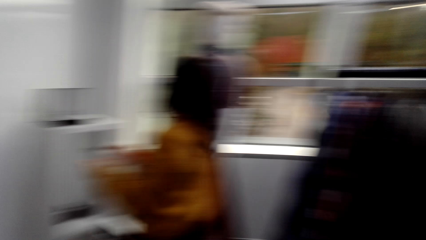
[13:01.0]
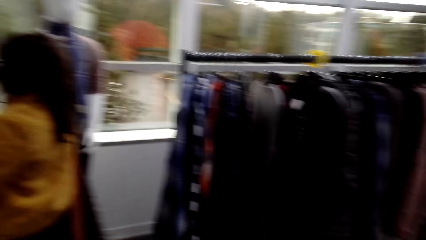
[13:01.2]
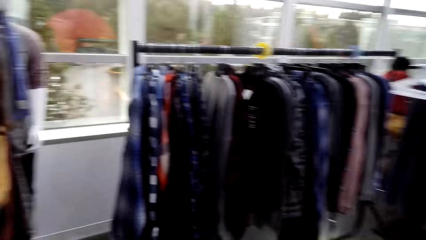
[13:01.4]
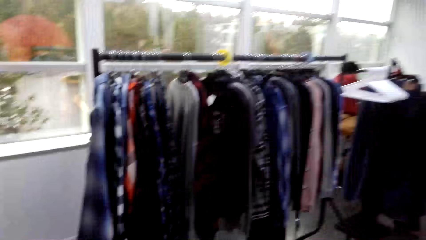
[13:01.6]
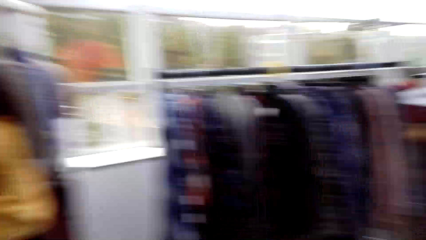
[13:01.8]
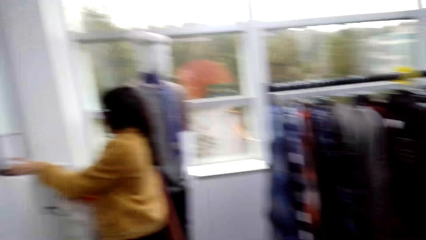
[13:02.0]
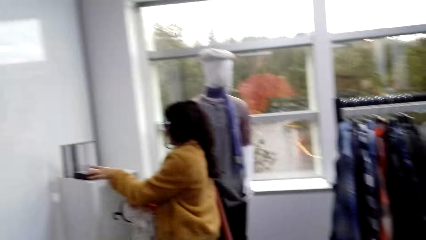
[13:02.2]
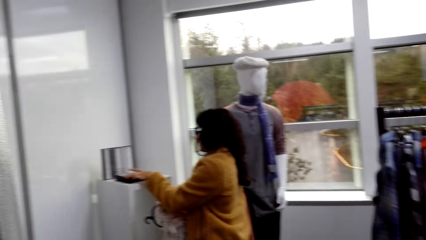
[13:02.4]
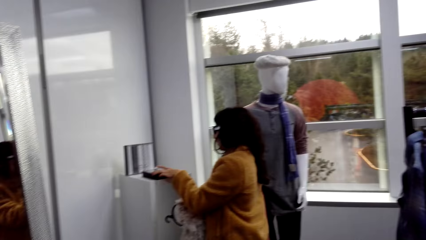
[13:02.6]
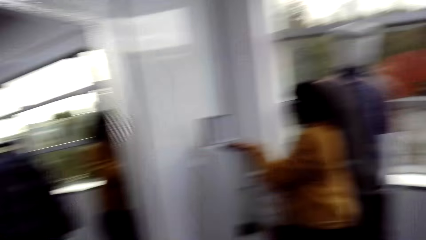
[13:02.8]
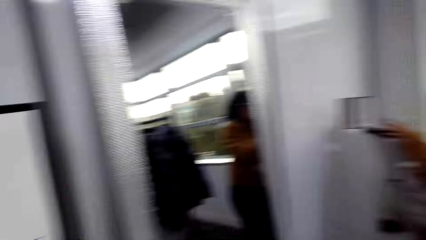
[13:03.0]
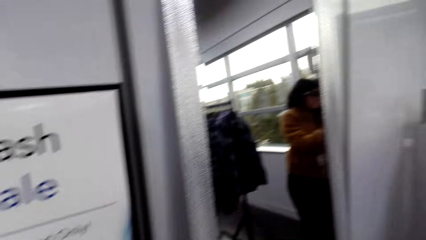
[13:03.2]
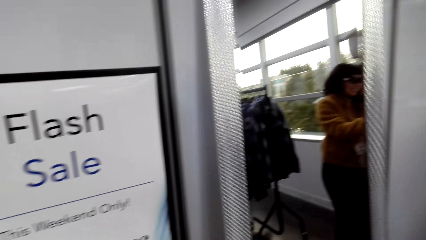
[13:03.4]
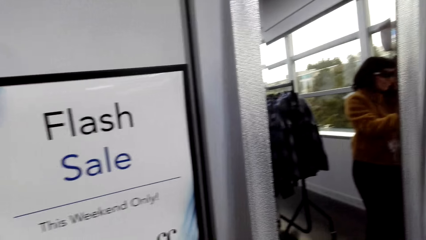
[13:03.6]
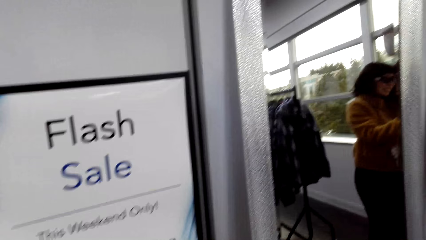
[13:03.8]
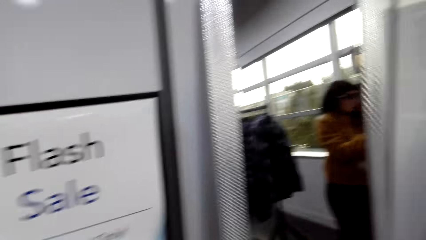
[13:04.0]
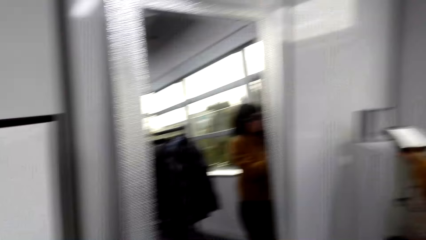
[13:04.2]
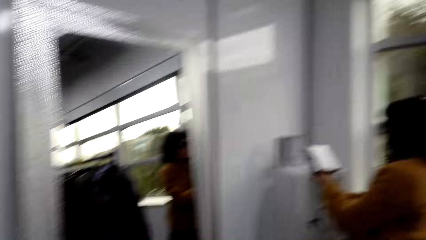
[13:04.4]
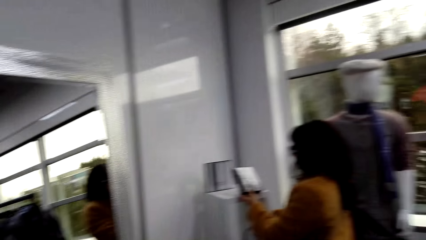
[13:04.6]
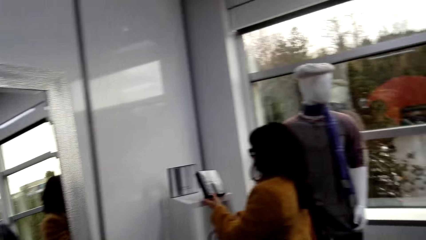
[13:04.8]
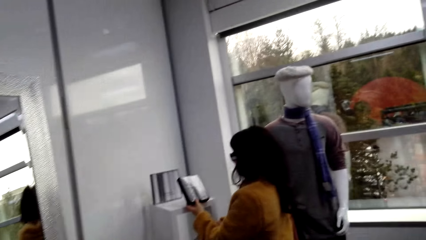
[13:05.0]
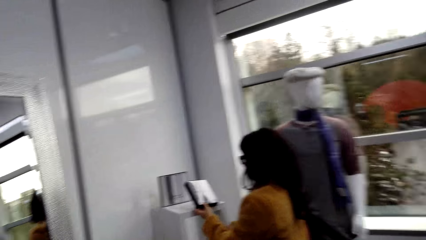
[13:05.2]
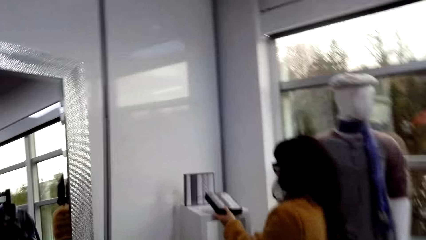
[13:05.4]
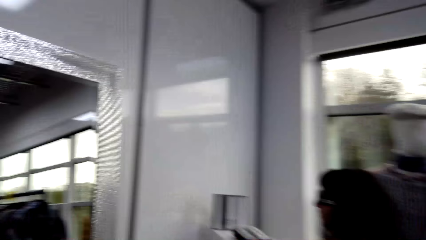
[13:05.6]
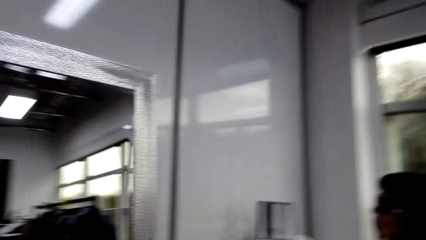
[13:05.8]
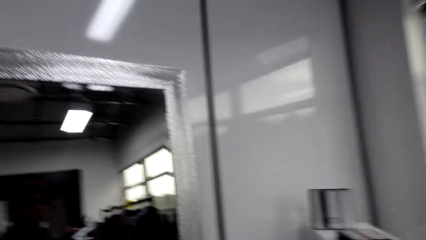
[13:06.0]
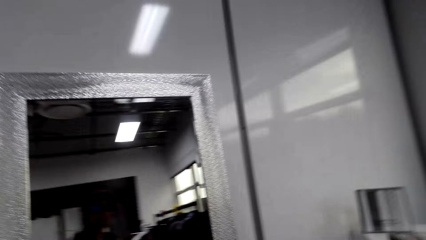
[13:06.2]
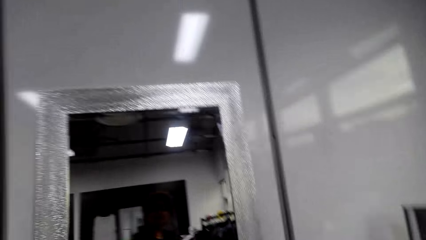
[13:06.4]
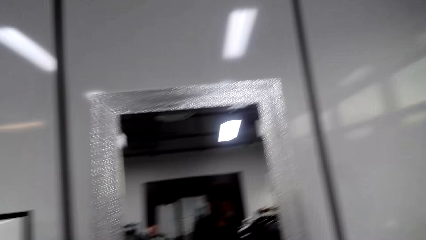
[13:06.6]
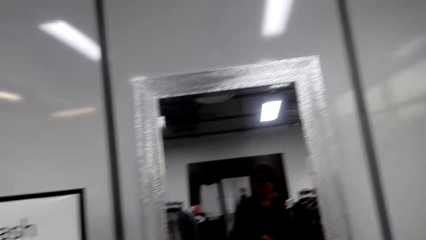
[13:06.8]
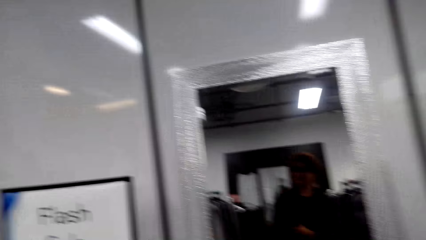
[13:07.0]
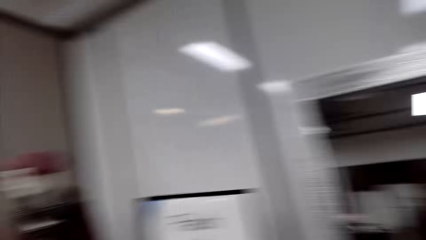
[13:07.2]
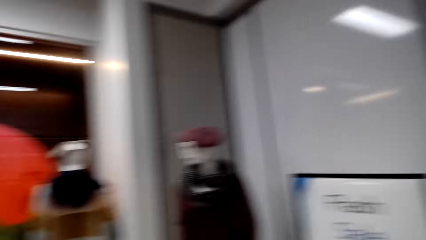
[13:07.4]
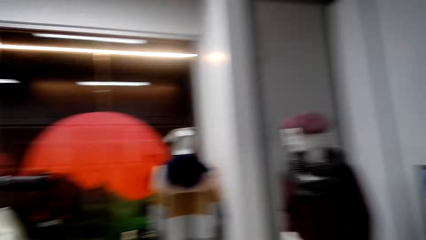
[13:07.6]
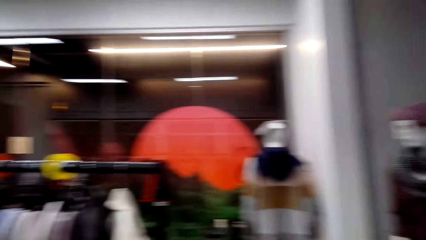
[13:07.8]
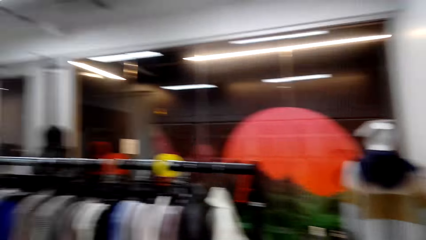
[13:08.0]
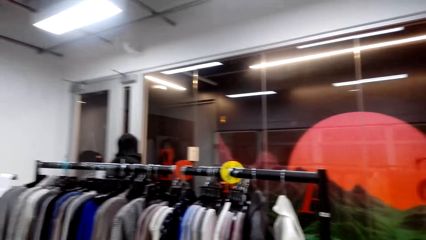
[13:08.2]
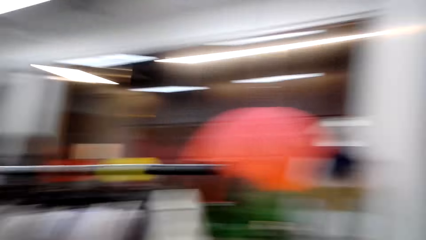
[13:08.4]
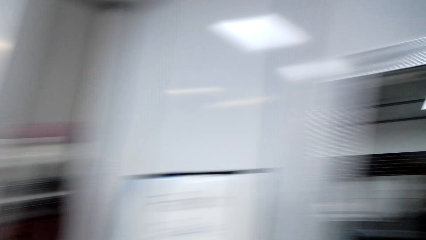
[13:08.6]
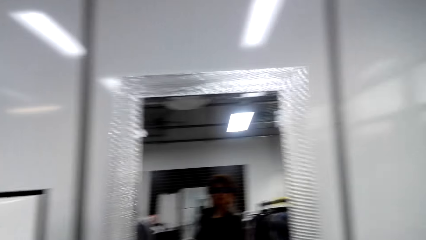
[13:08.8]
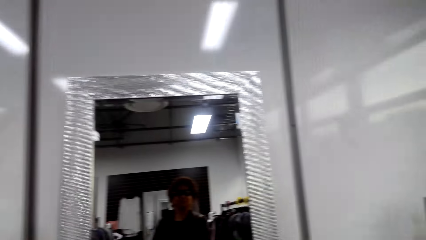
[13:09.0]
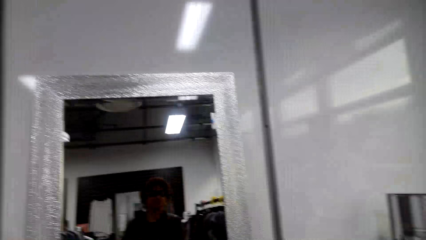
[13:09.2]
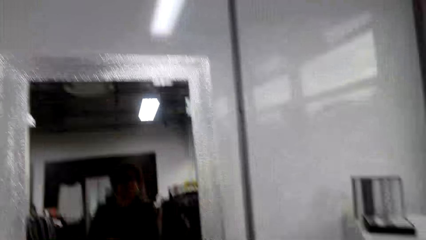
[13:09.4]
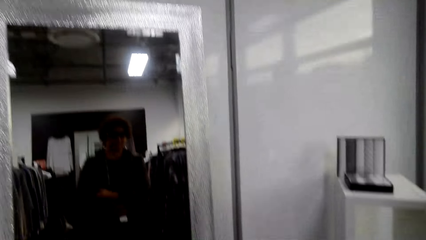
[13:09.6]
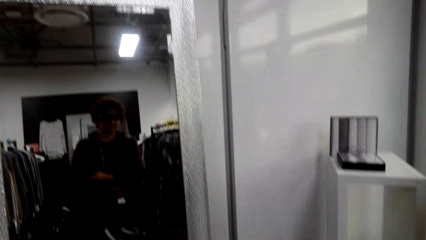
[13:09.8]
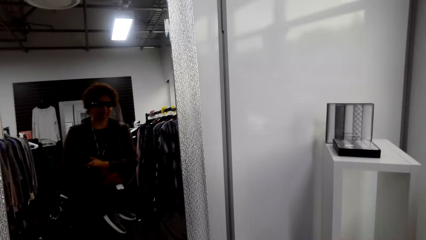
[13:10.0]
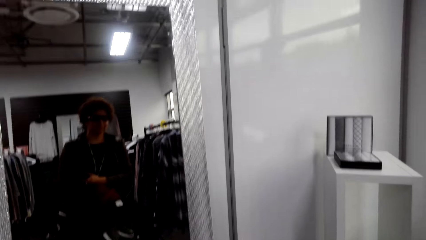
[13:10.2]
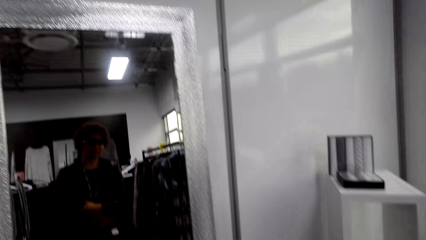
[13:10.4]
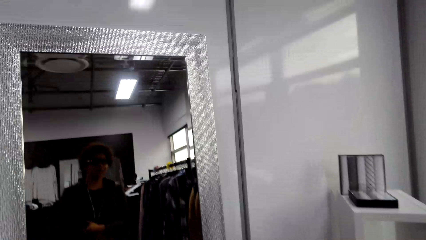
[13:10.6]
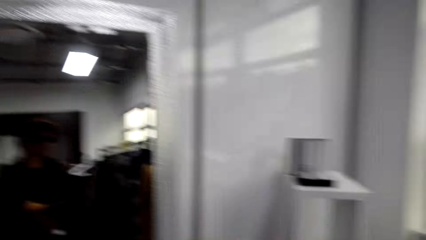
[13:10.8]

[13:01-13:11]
The woman takes something. The camera wearer walks round the room.

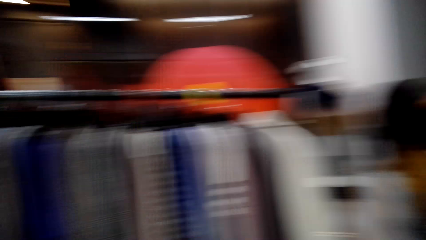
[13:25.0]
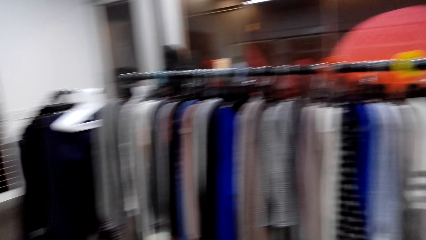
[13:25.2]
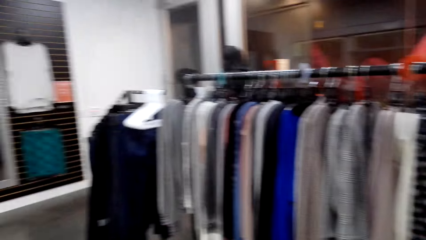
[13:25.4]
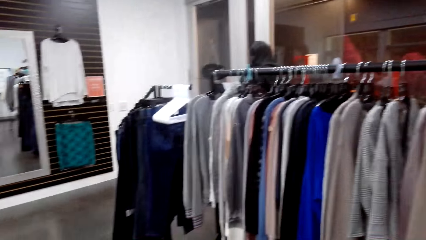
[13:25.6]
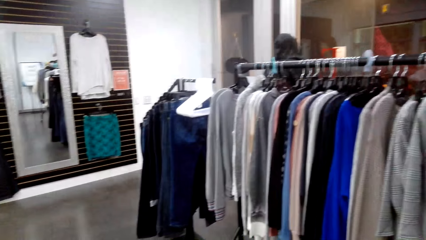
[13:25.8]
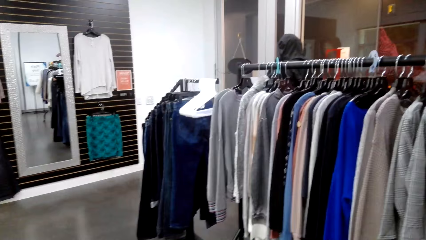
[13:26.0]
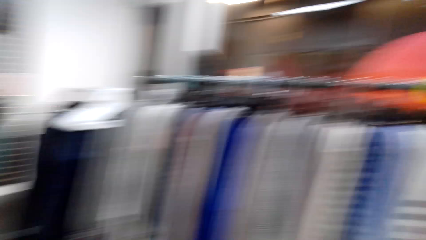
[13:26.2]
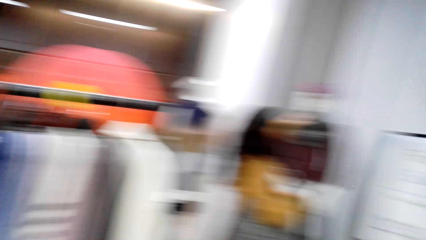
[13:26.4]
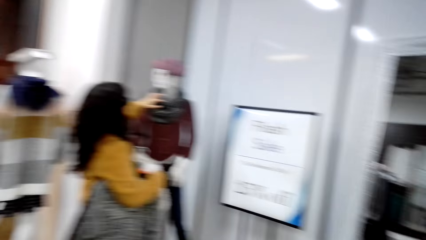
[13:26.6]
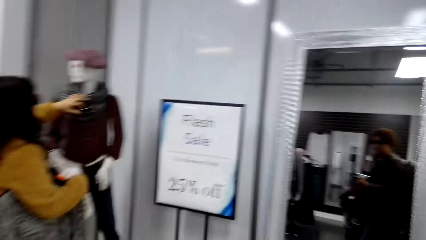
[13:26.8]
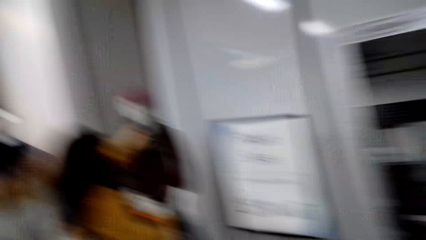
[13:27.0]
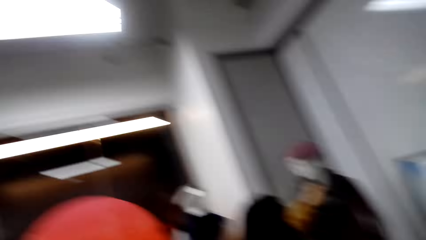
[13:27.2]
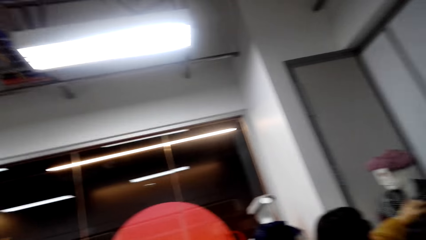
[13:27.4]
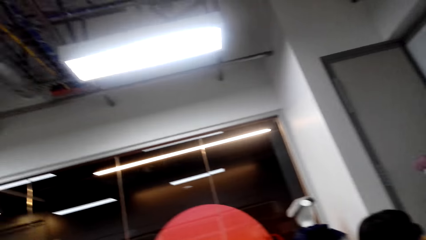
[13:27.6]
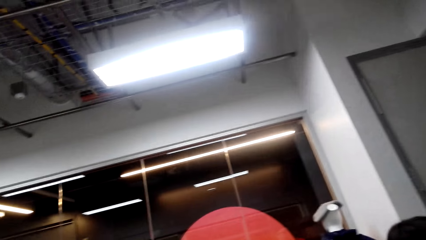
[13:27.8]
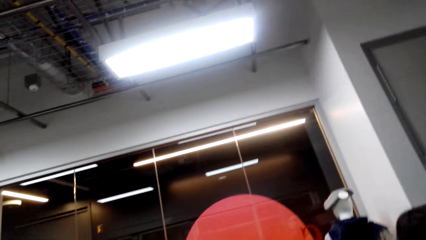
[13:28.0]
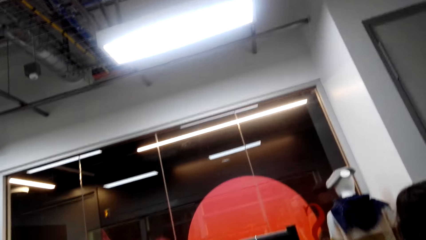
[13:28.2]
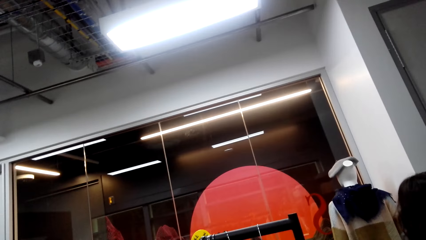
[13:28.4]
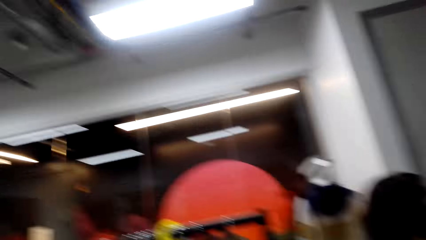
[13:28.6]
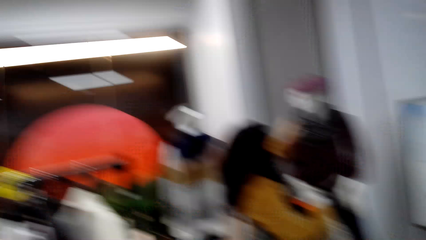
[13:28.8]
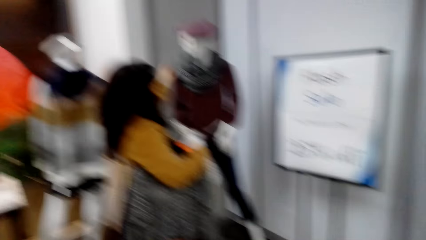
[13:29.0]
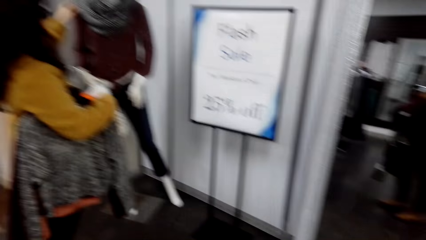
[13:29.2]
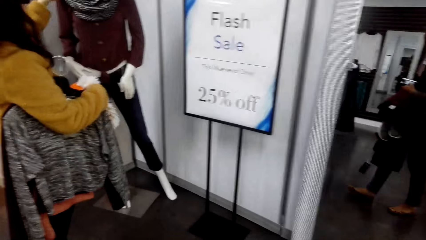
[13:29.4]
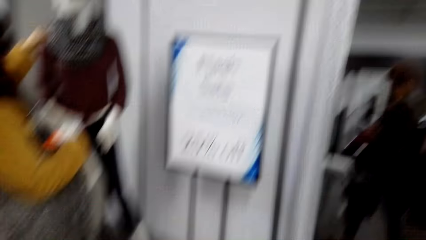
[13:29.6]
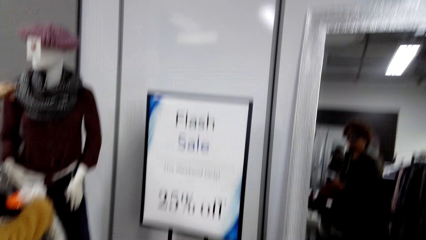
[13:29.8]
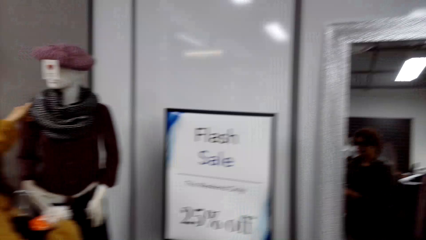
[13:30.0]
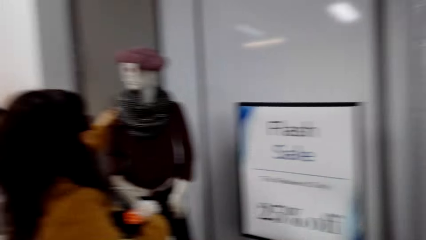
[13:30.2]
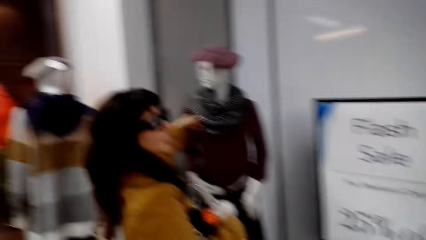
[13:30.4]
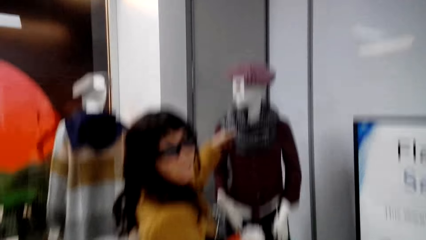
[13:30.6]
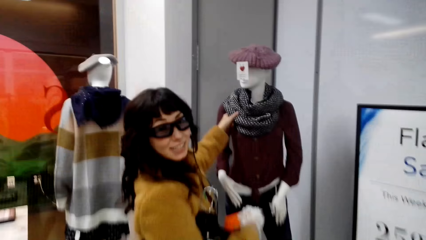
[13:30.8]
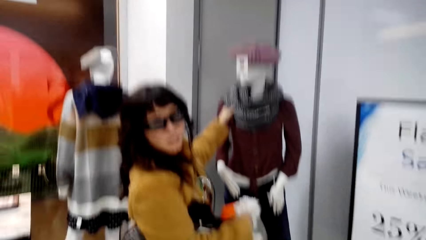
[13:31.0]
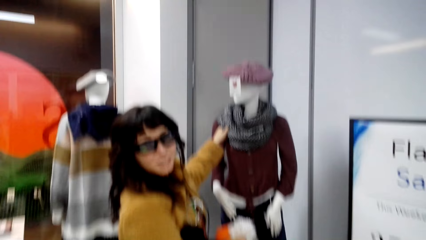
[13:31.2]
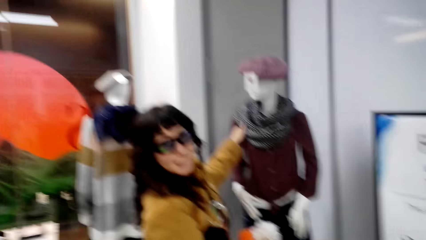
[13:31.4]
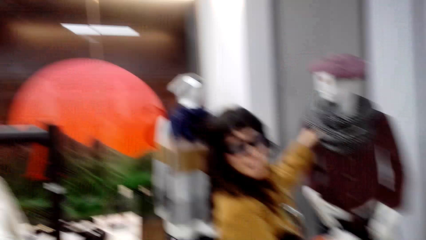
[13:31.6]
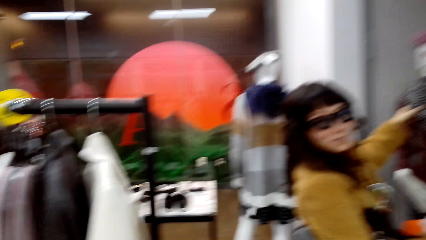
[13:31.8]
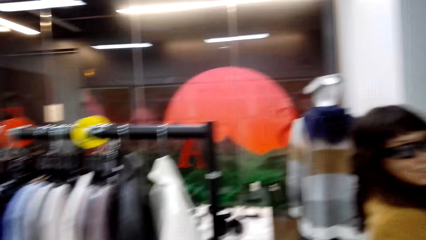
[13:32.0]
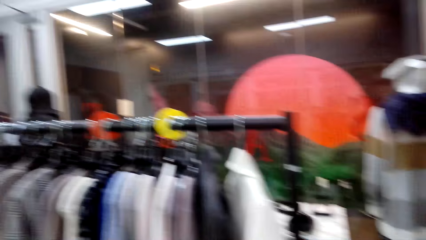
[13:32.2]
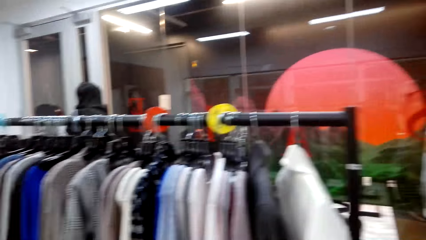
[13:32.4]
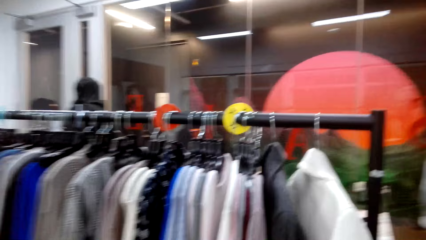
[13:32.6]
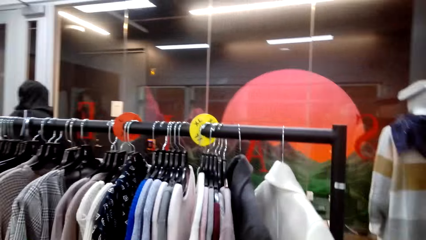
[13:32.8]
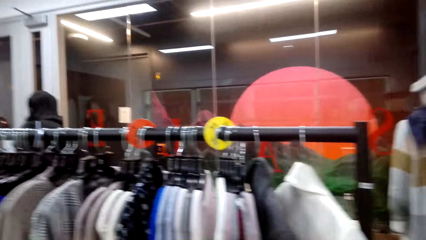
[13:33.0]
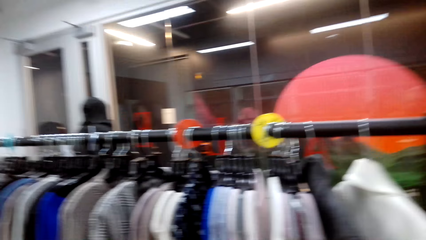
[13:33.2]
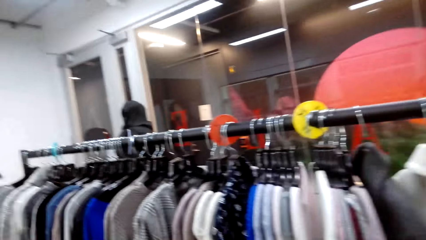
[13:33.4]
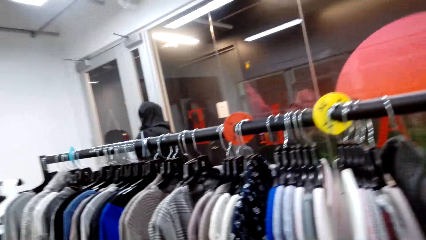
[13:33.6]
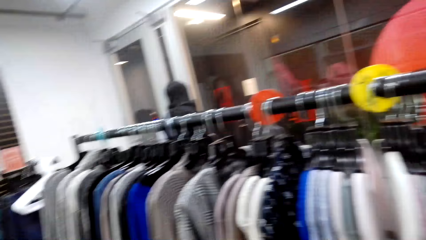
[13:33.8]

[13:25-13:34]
The woman checks out the scarf on the mannequin.
